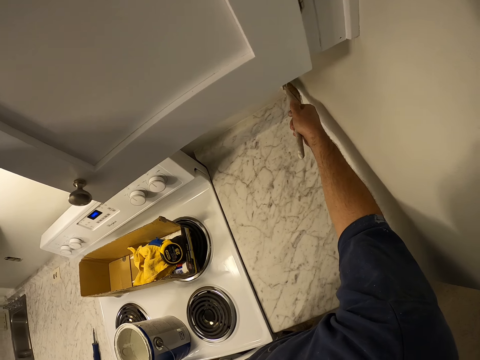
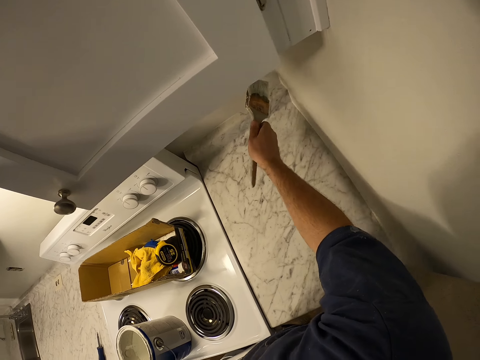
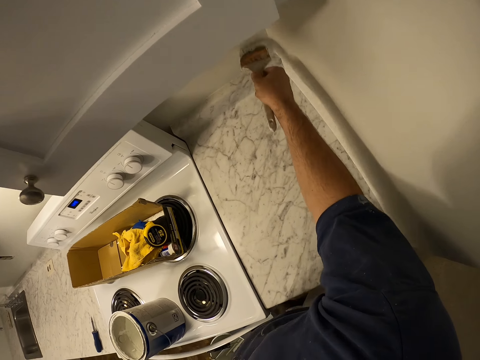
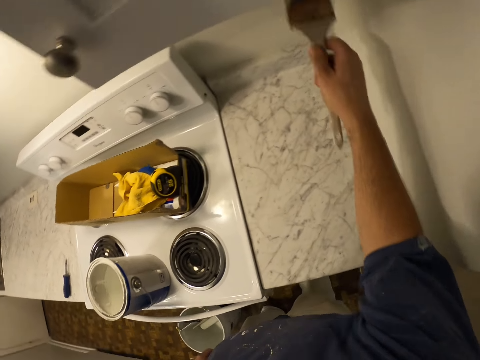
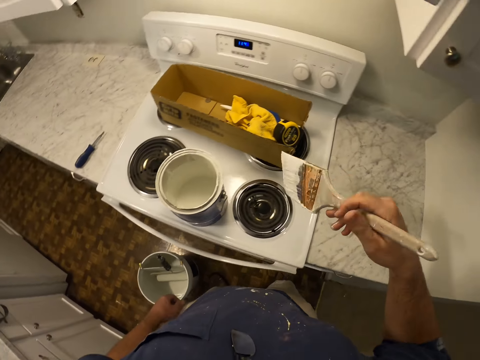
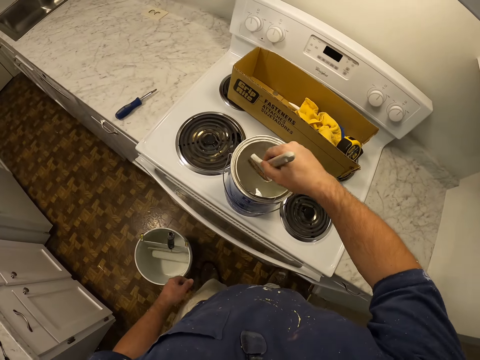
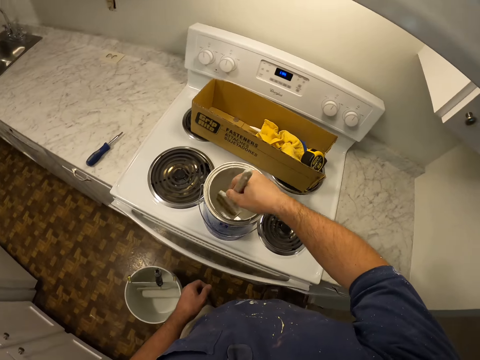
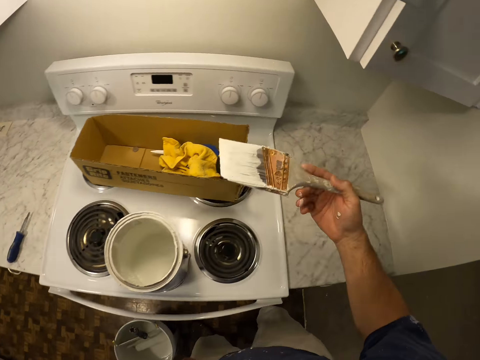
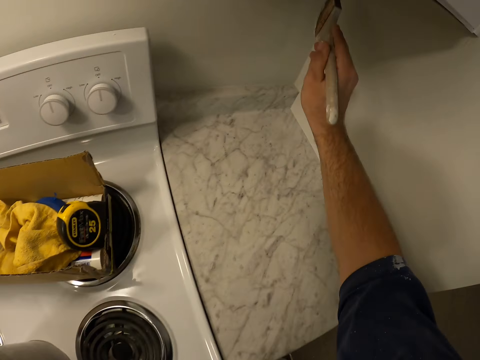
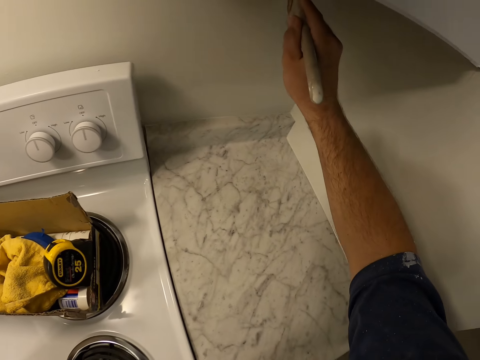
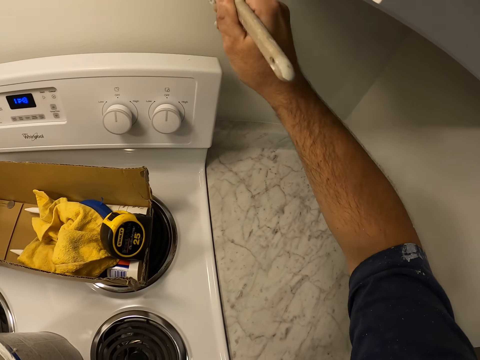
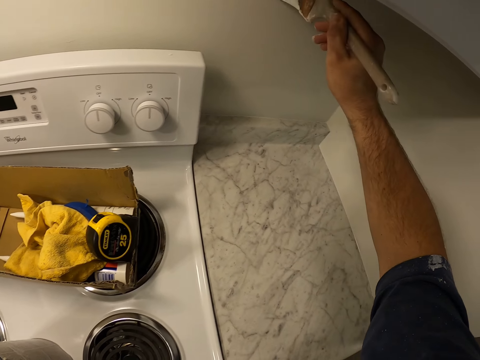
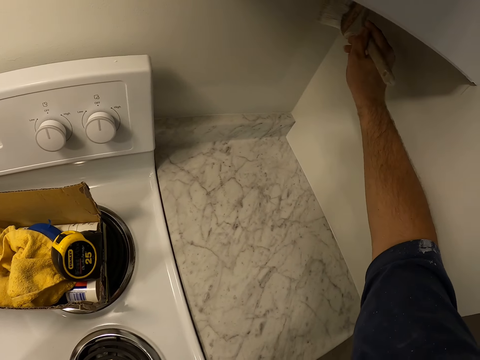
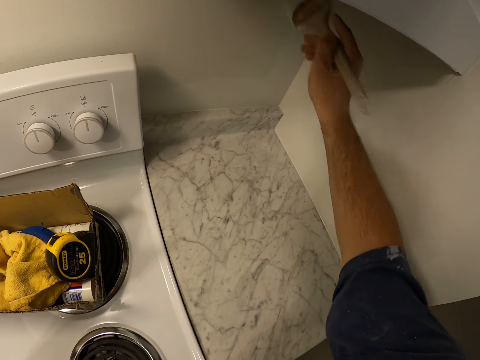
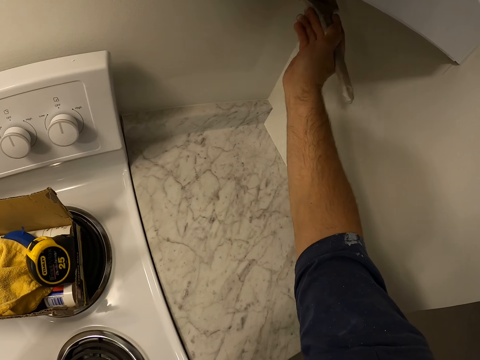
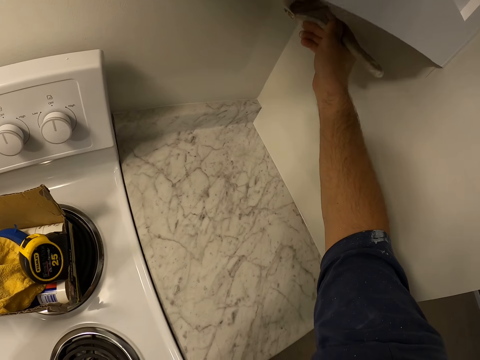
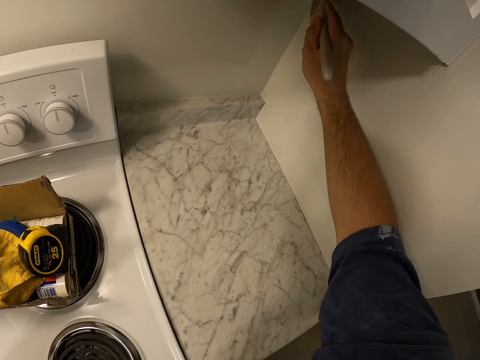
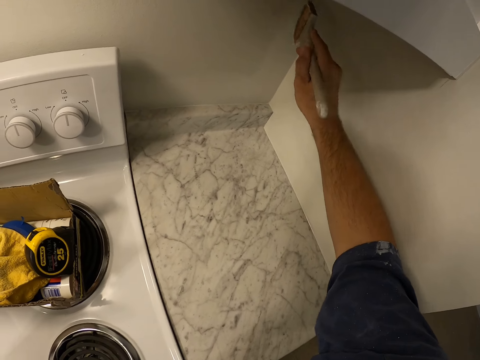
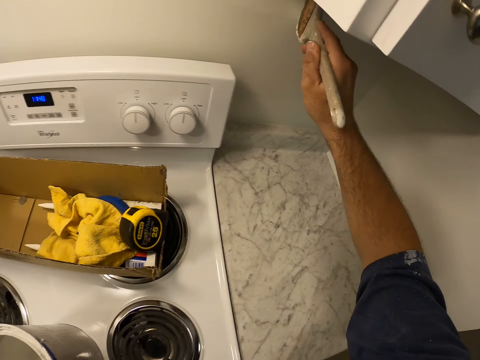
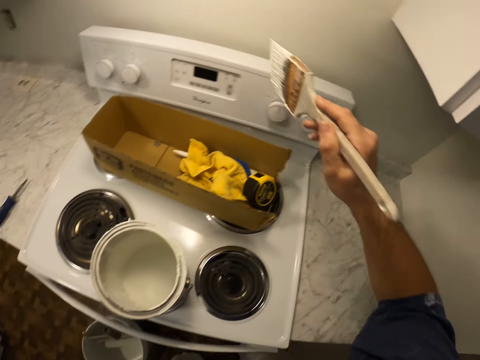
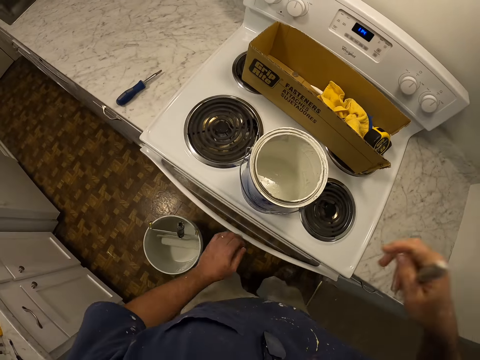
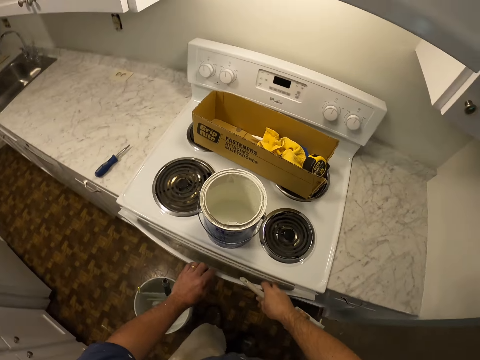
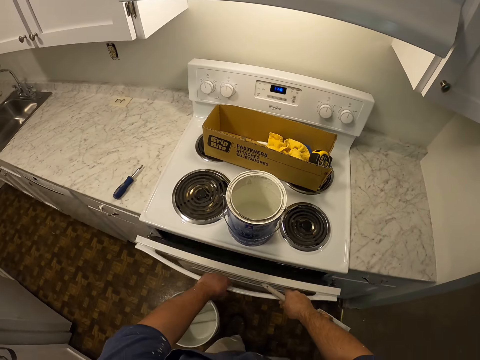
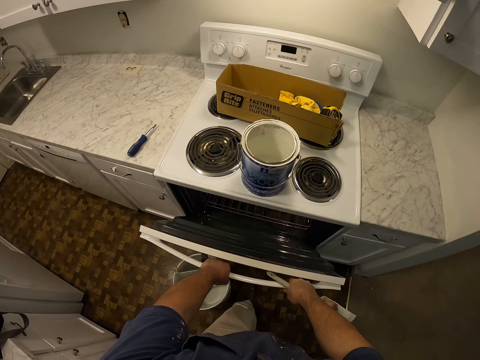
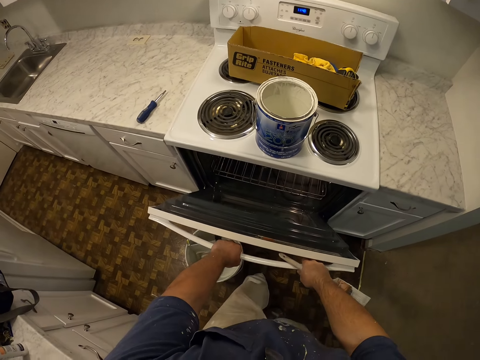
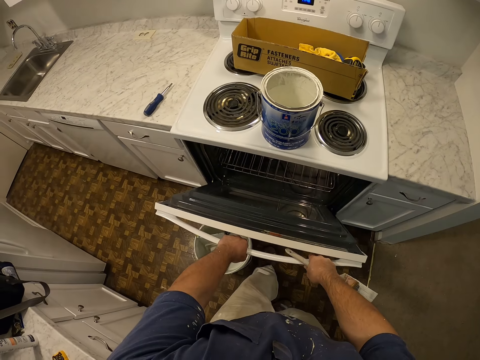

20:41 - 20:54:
The camera wearer gets more paint from the paint container with the paintbrush. They paint the wall of the kitchen with the paintbrush. They open the oven. They pull out the gas cooker.

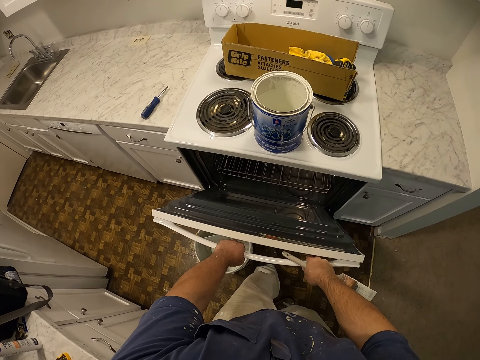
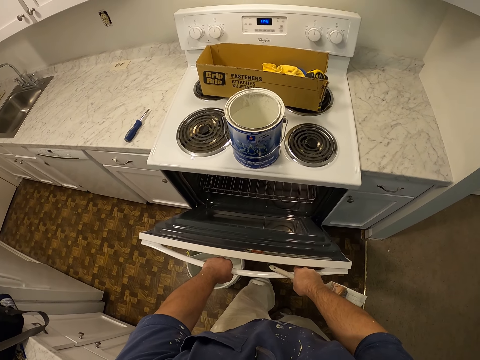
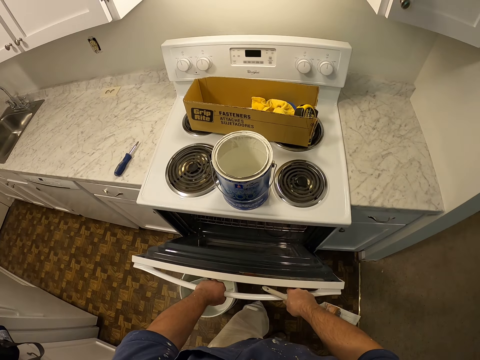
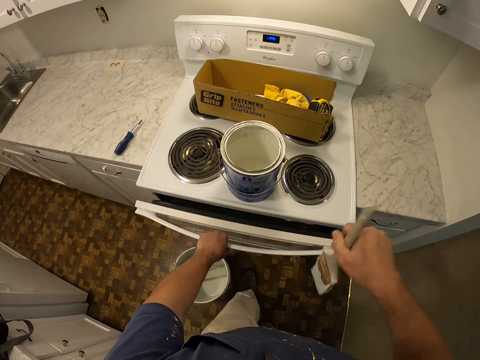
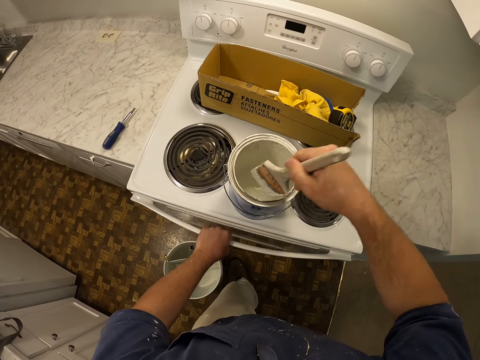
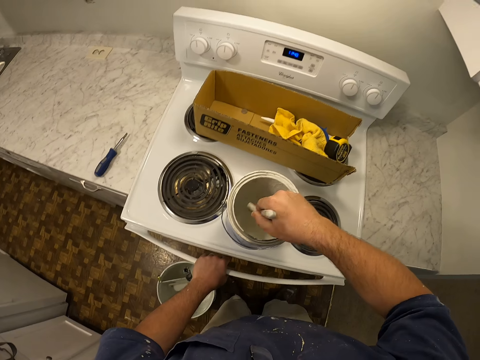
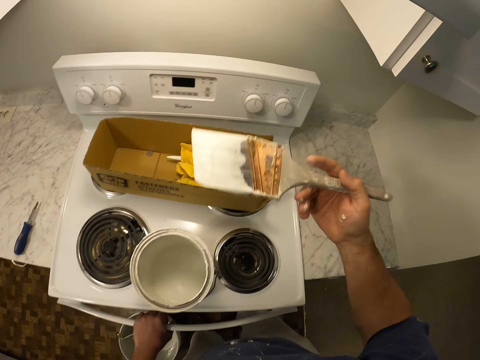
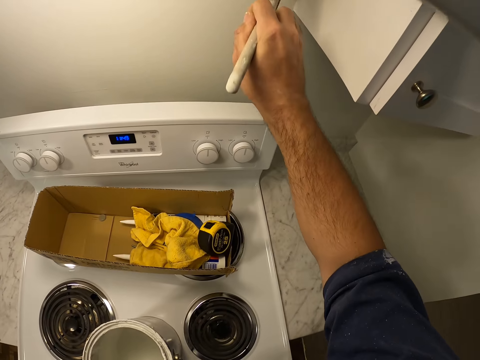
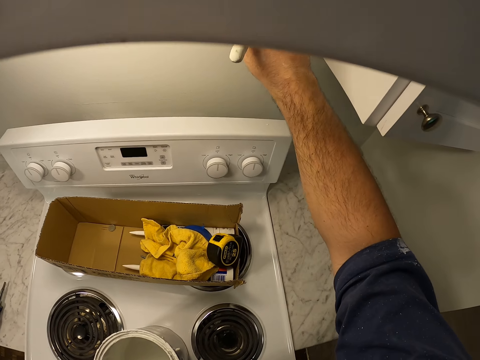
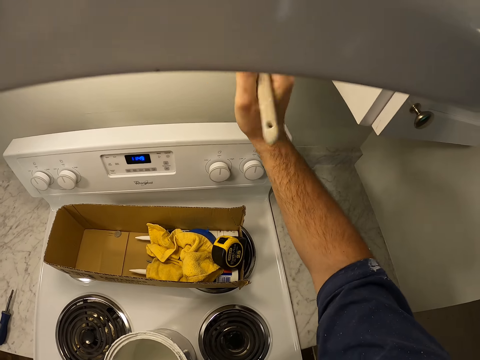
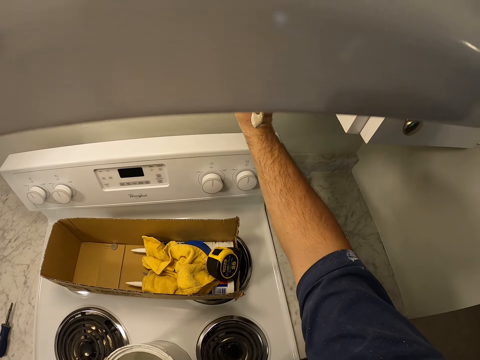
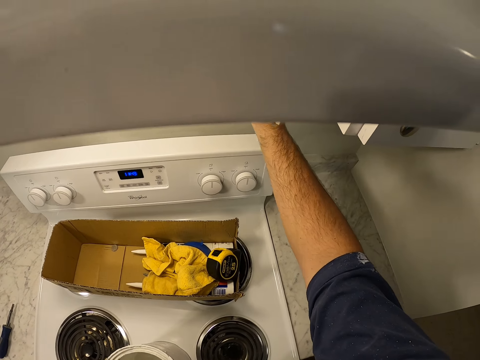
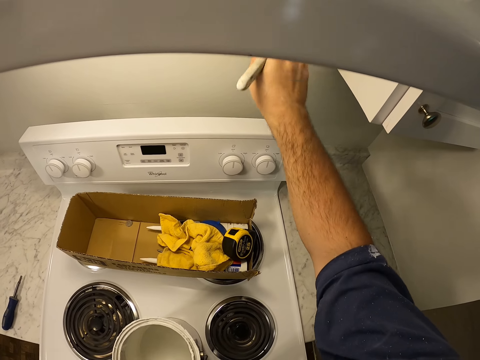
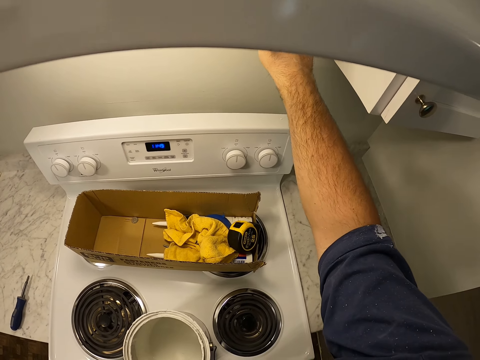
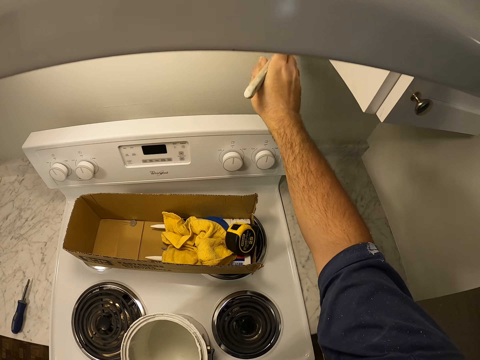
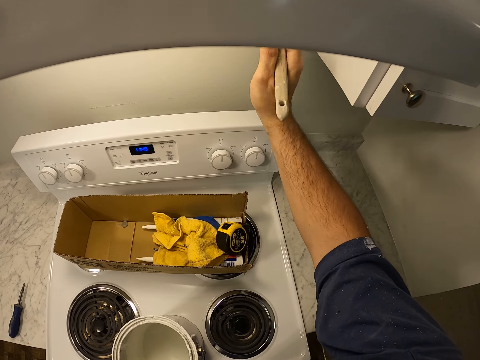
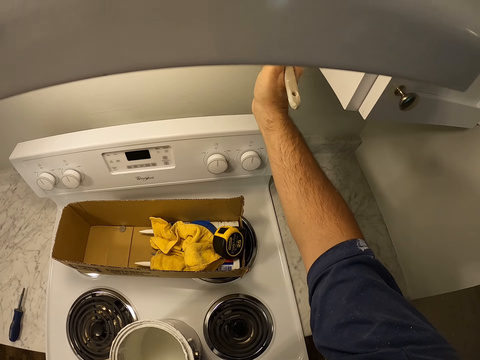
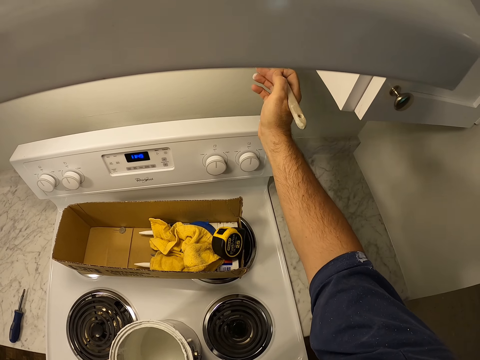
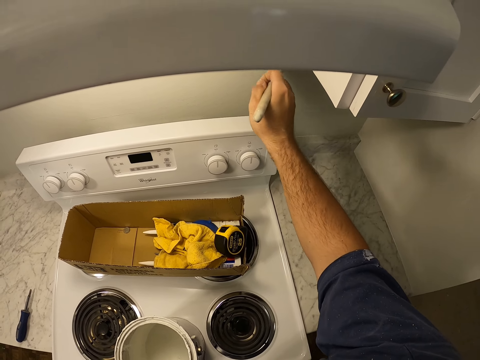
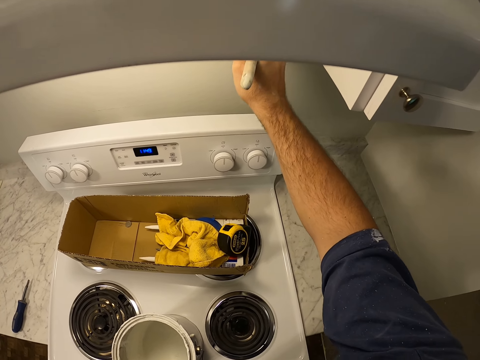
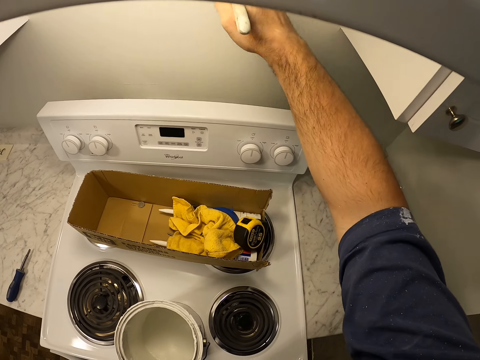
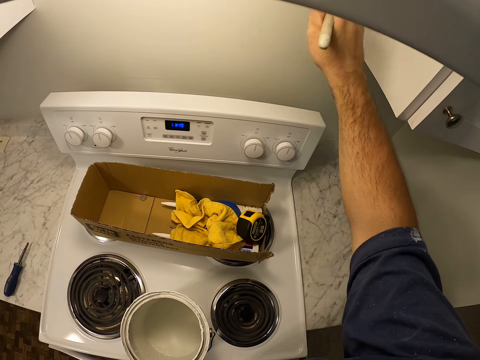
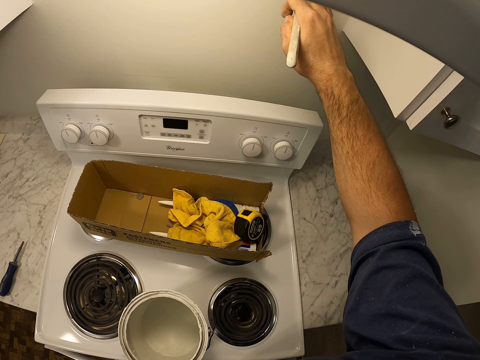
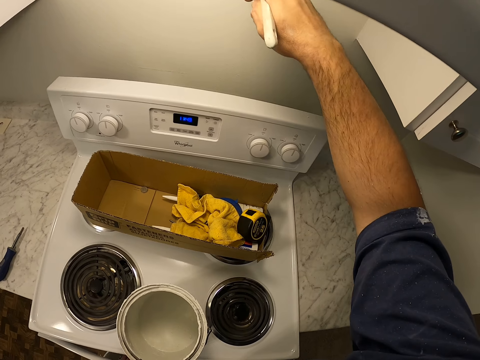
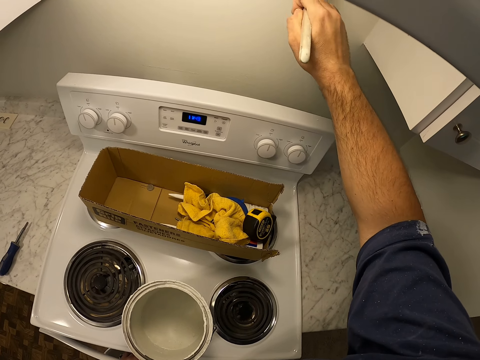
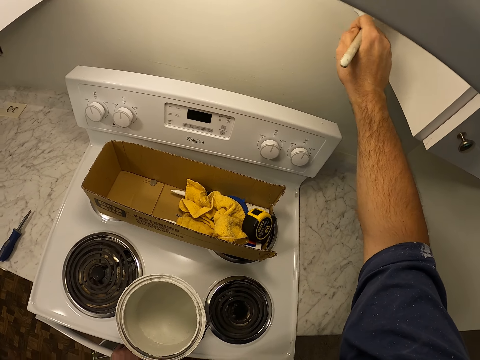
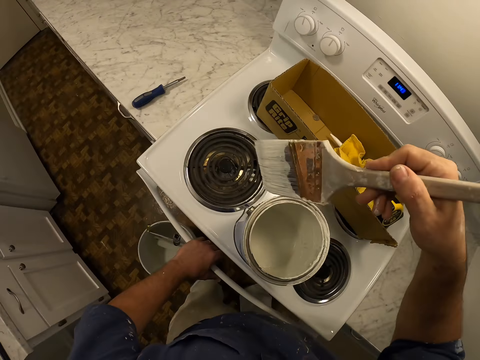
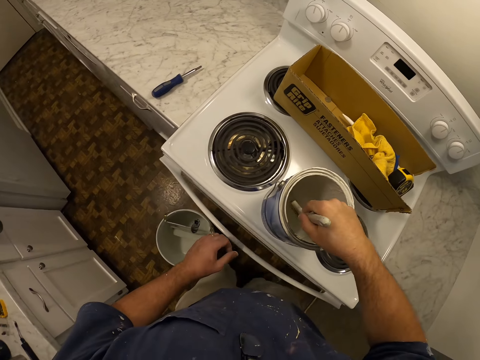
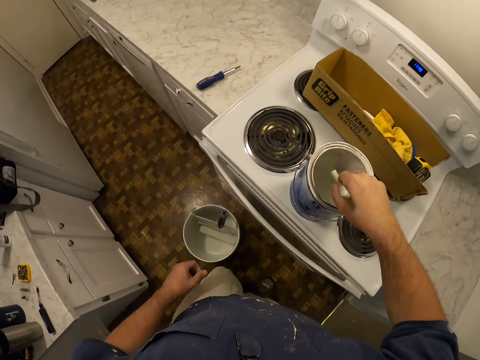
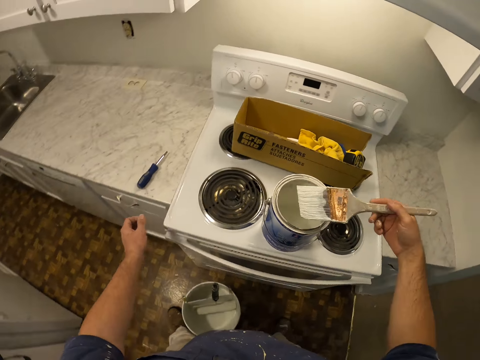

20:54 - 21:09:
The camera wearer looks inside the oven. They close the oven. They get more paint from the paint container with the paintbrush. They paint the wall of the kitchen with the paintbrush. They get more paint from the paint container with the paintbrush.
